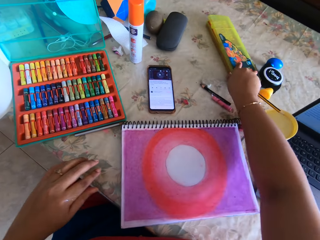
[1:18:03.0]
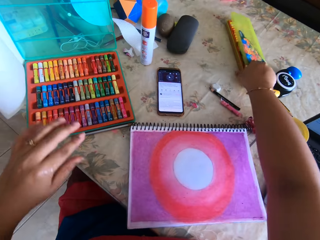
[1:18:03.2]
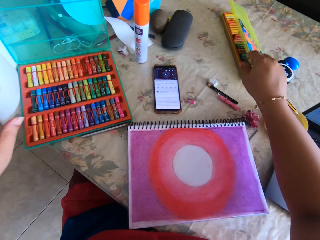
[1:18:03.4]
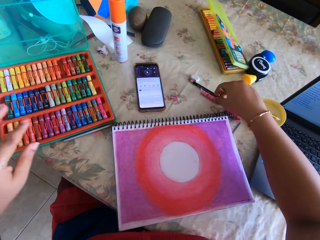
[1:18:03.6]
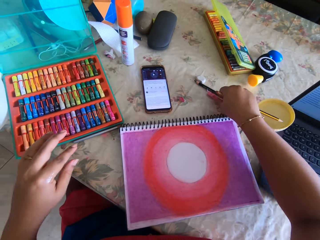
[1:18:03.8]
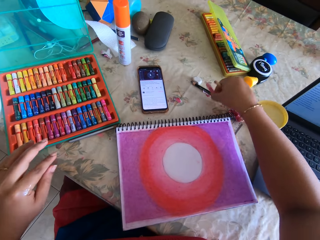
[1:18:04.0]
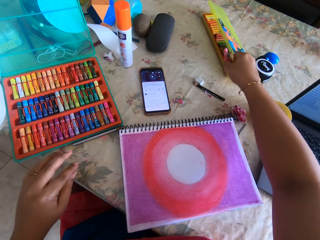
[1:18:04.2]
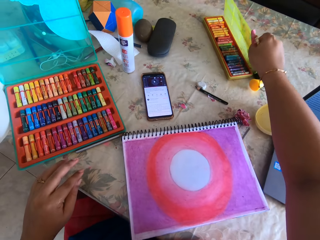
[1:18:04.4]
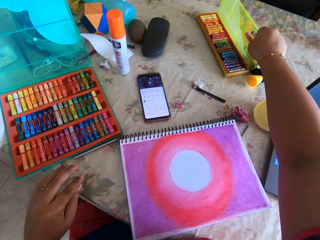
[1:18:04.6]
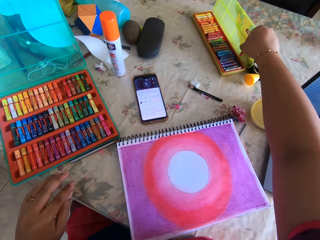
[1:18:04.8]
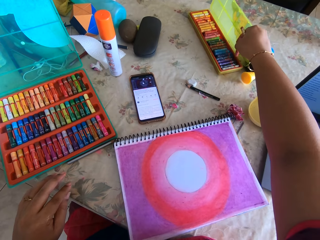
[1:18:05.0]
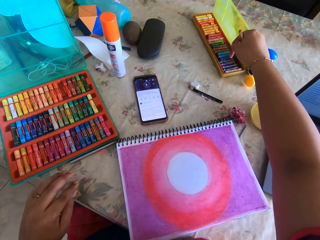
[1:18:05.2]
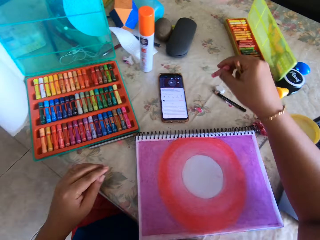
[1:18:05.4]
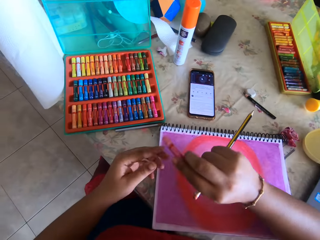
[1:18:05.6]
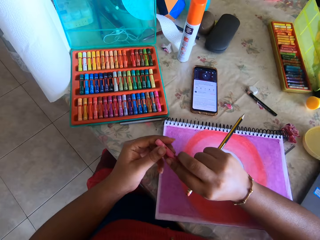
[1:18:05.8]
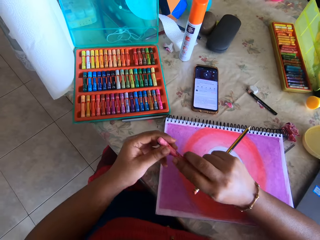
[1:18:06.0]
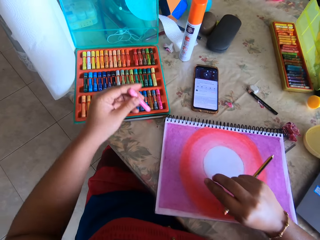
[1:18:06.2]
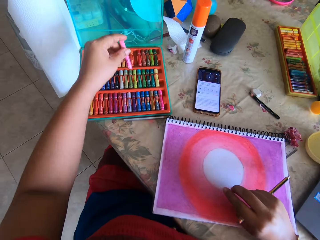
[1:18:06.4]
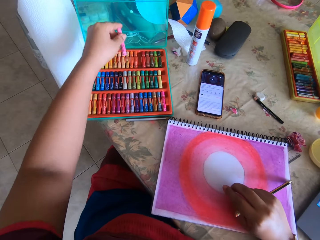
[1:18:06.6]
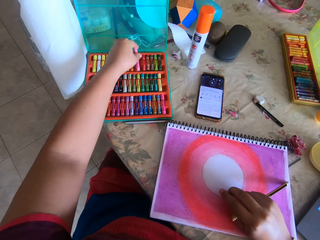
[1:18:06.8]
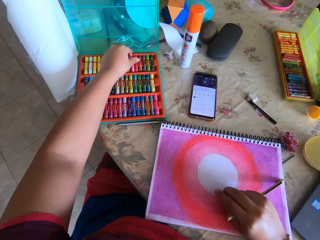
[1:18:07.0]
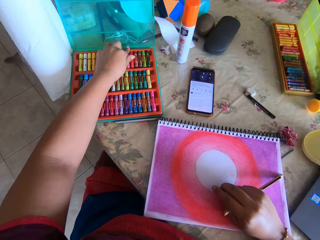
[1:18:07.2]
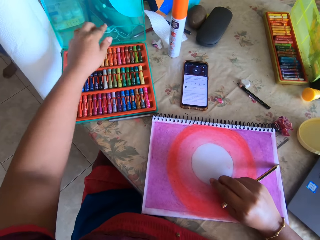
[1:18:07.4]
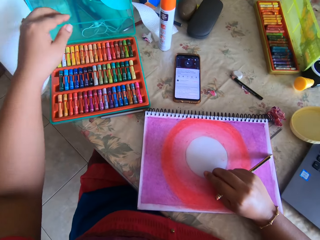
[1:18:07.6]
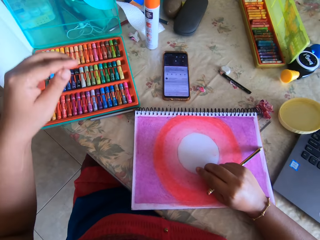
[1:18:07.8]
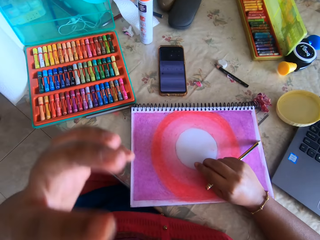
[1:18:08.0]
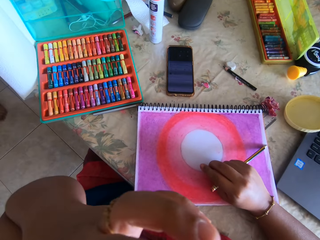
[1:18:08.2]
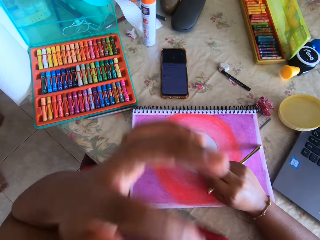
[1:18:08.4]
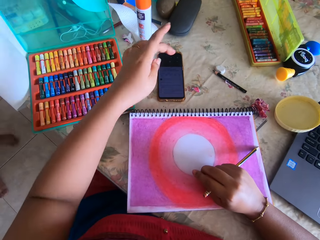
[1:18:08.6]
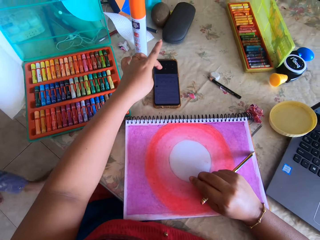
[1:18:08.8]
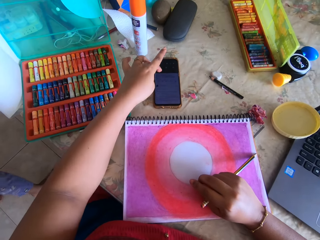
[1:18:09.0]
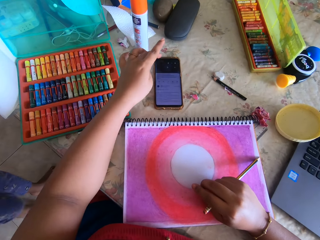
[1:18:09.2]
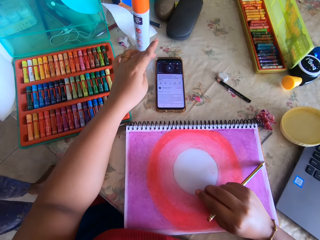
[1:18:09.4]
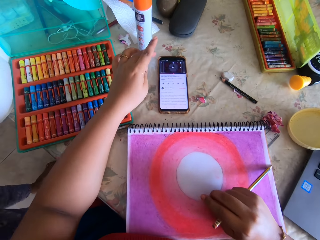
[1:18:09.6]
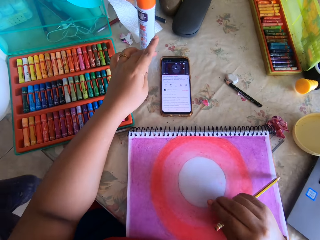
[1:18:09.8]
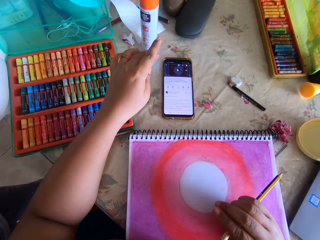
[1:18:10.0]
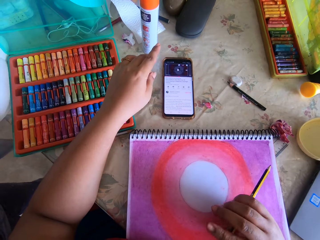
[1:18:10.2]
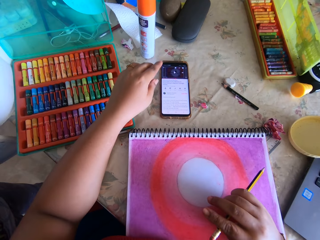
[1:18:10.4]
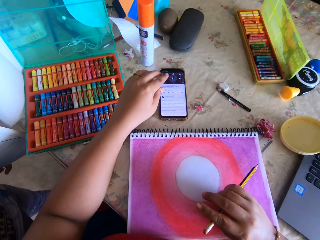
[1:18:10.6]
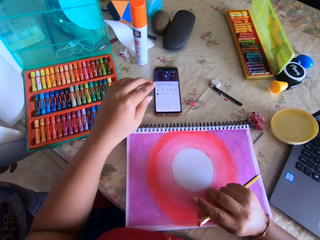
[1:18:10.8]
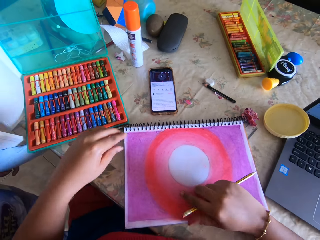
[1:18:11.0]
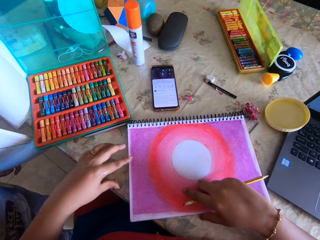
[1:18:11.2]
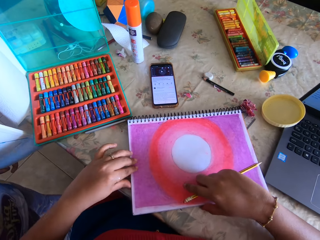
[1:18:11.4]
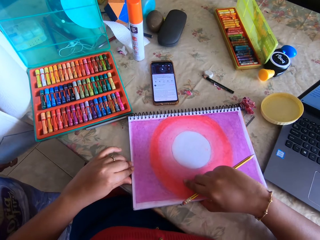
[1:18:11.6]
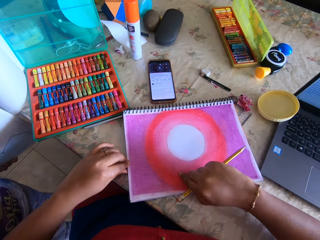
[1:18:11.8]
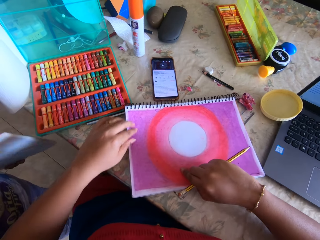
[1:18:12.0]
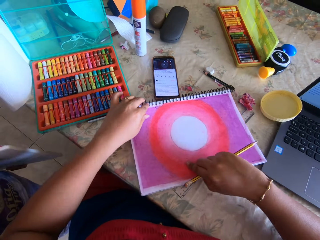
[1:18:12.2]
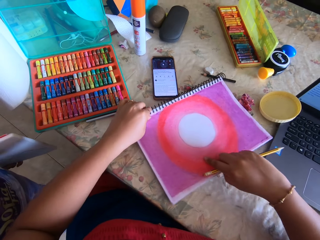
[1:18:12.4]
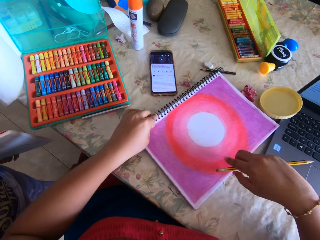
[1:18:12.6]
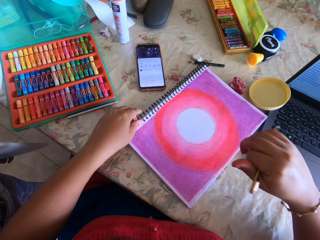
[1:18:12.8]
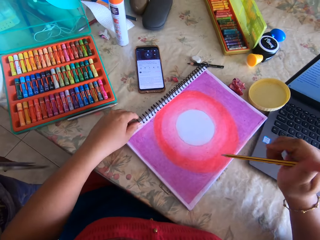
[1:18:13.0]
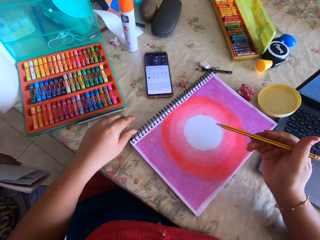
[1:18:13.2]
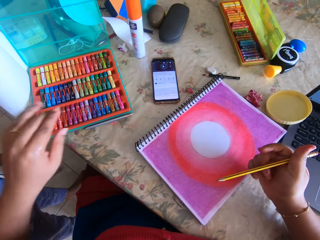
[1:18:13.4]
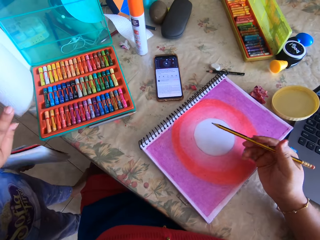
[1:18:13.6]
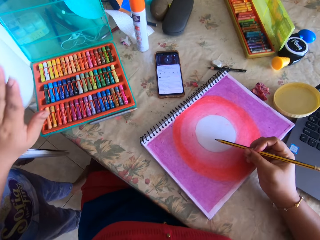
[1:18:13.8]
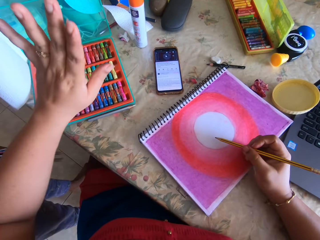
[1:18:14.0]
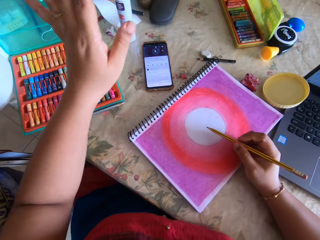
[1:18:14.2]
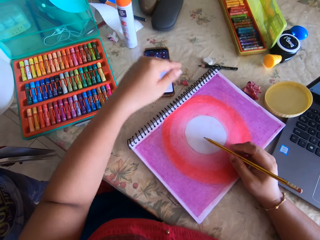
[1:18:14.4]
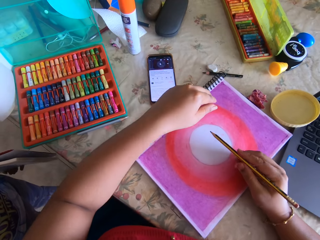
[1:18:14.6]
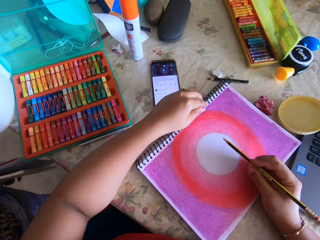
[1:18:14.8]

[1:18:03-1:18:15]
The camera wearer closes the set. She touches the pencil. She opens the color set. She puts a color in the color set. She sniffs her hand. She presses the phone. She pushes the book.

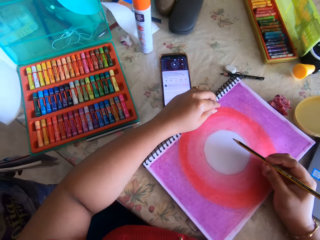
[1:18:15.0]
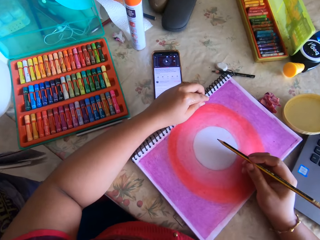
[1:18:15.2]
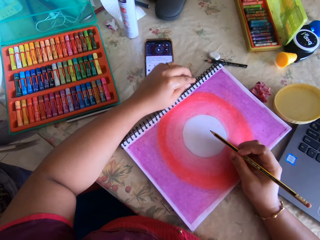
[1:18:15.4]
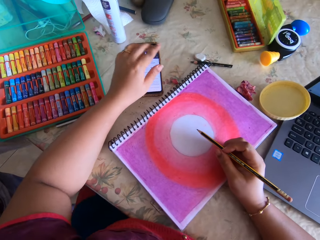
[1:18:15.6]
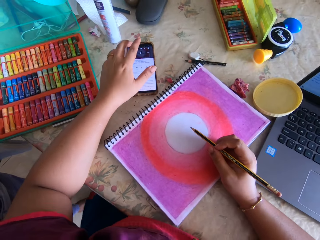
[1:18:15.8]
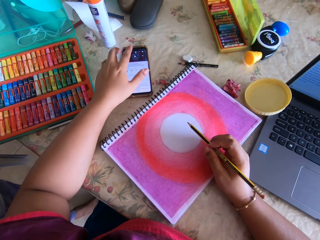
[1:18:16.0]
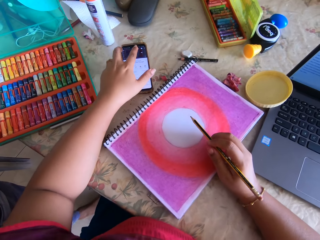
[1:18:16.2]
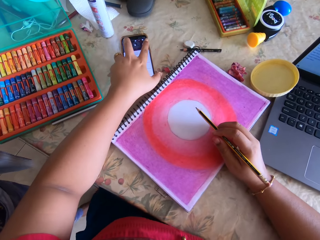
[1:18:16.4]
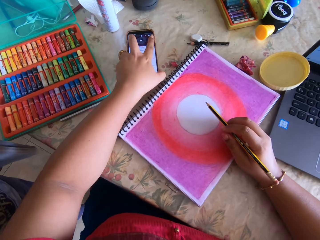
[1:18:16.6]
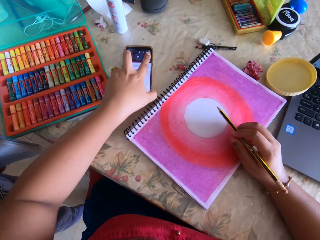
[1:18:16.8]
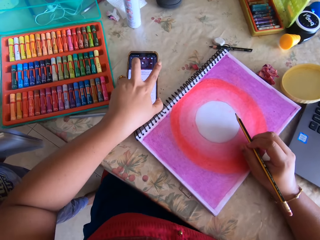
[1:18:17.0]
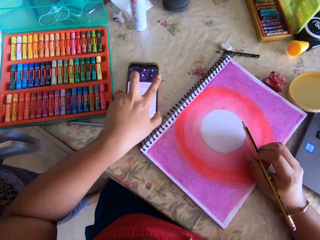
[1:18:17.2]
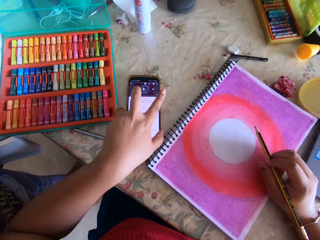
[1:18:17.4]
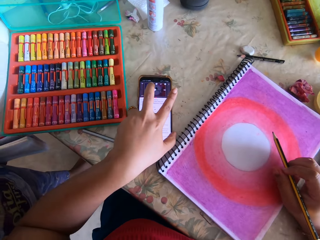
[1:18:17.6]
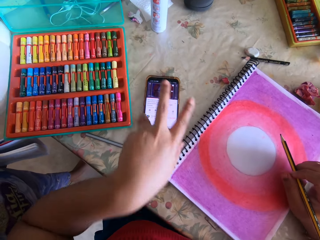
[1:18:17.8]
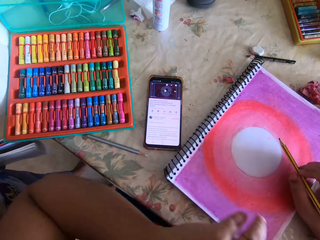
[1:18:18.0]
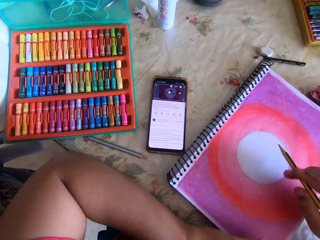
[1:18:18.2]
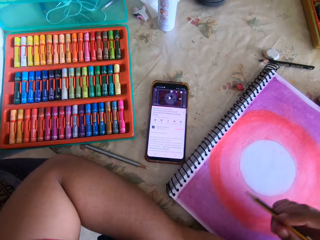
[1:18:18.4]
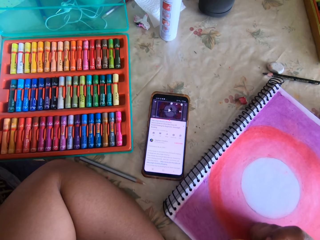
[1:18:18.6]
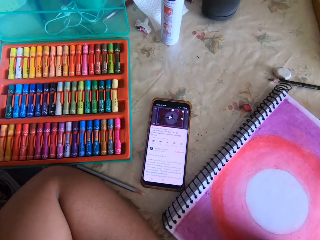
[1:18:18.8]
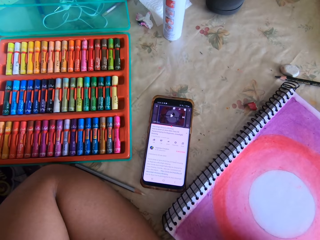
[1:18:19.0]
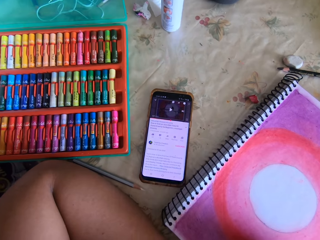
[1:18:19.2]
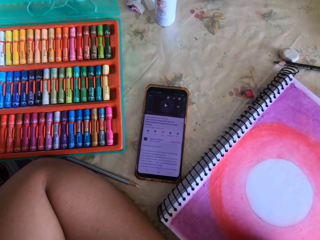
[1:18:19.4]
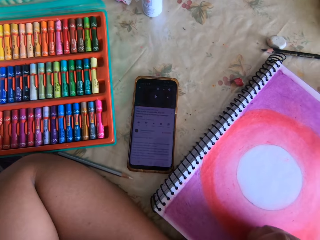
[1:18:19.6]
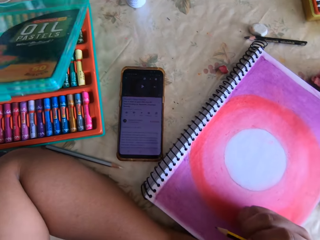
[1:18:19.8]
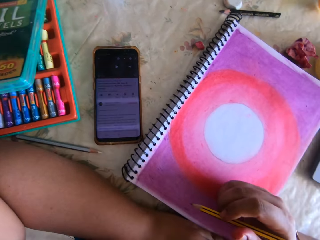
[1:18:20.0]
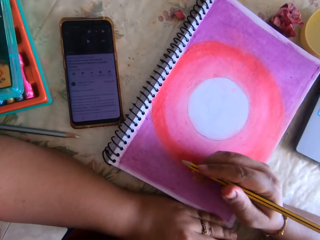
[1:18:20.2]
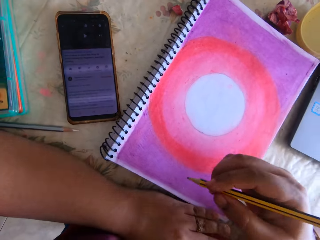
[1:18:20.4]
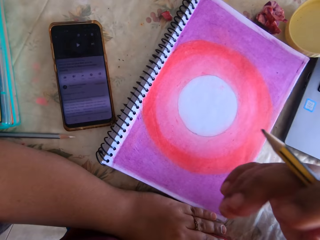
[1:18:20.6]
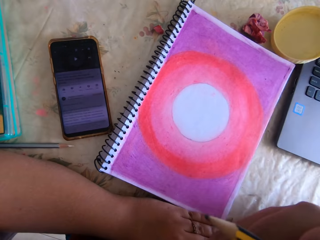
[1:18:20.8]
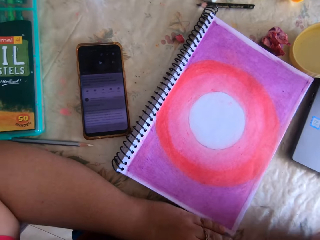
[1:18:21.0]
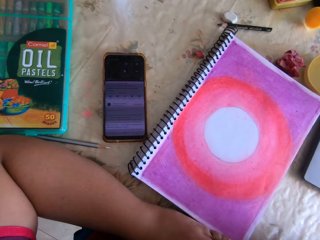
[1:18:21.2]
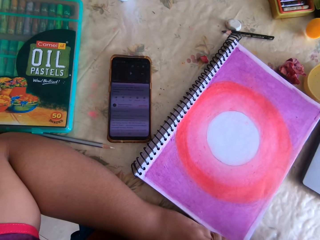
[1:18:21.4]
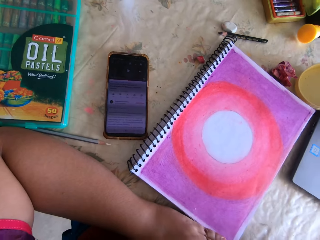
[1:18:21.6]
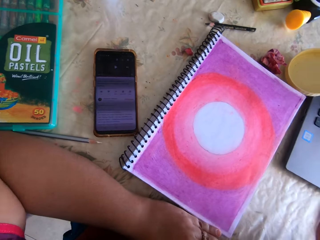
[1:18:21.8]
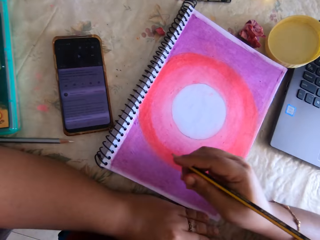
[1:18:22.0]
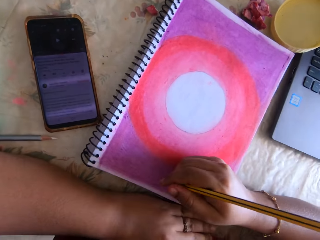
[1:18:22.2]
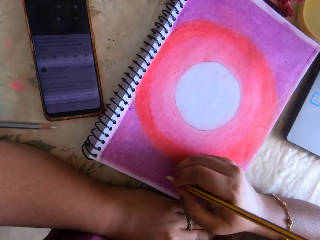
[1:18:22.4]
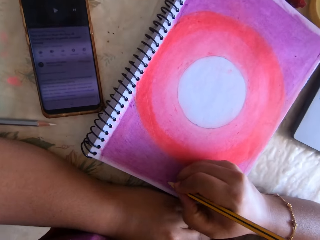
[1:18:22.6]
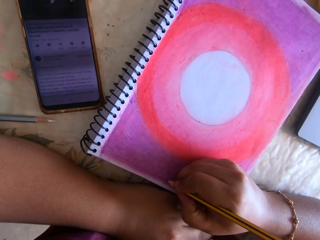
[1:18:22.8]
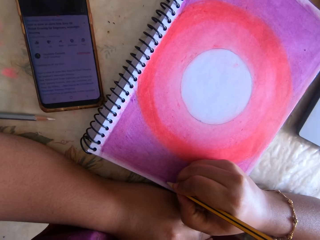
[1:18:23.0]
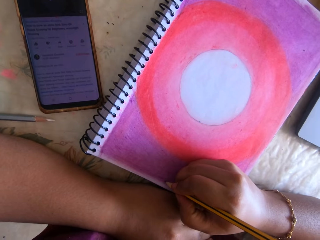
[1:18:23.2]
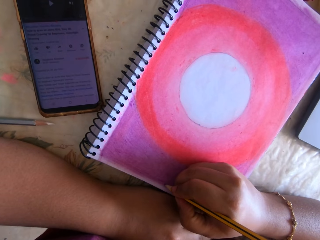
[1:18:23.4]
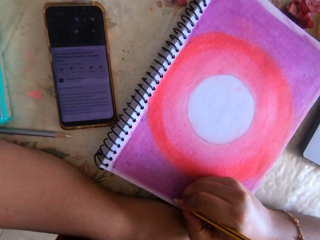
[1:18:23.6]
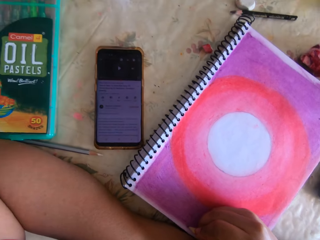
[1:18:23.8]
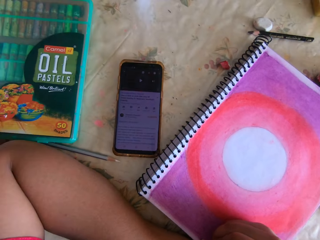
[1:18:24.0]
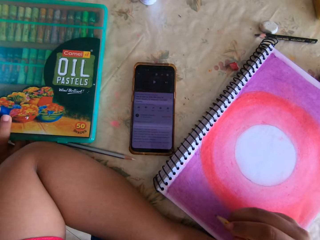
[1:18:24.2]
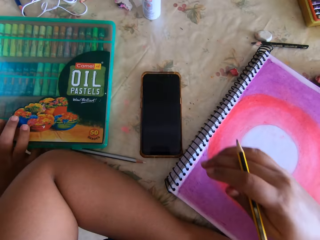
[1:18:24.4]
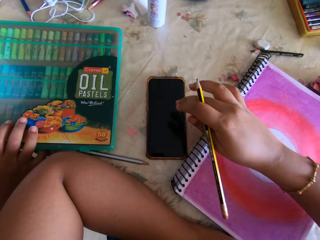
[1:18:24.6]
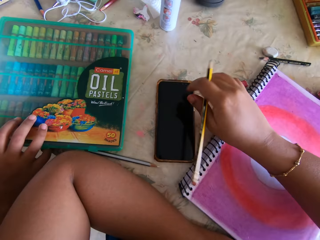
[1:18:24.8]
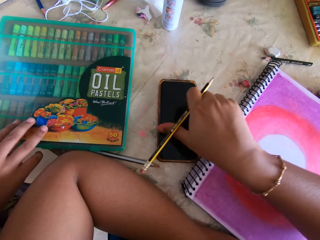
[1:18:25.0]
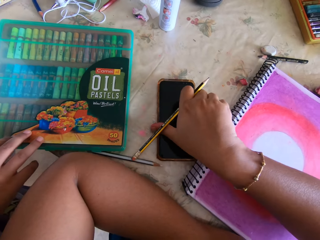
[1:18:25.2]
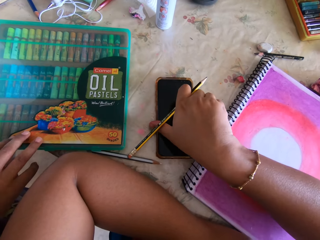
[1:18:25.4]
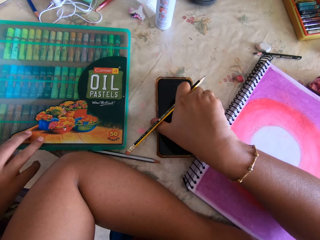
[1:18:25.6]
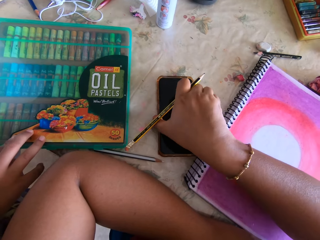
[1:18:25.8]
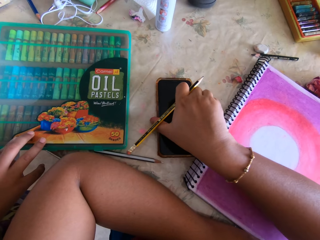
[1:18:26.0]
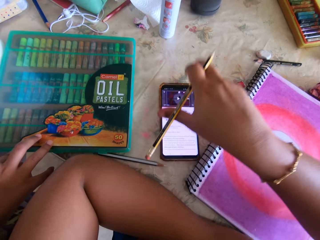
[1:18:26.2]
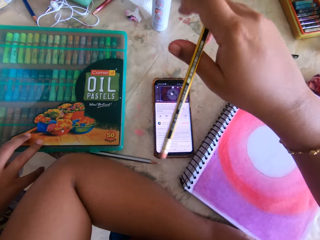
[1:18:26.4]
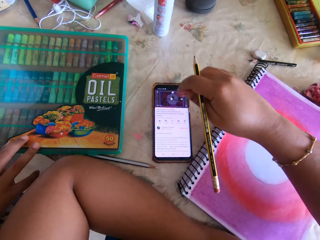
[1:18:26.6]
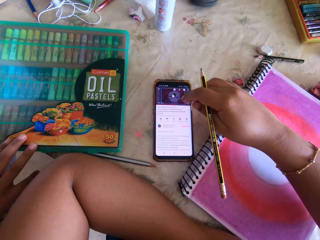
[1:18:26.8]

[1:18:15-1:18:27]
The camera wearer pulls the phone. They raise a hand up.
